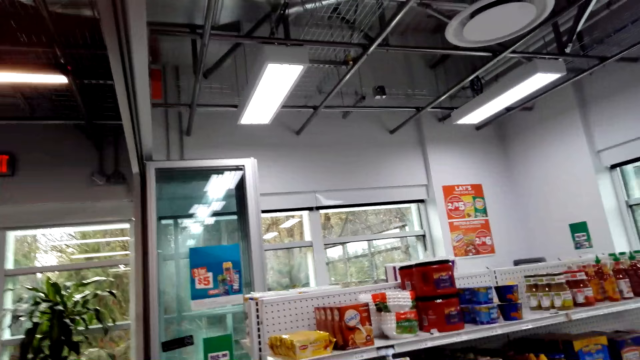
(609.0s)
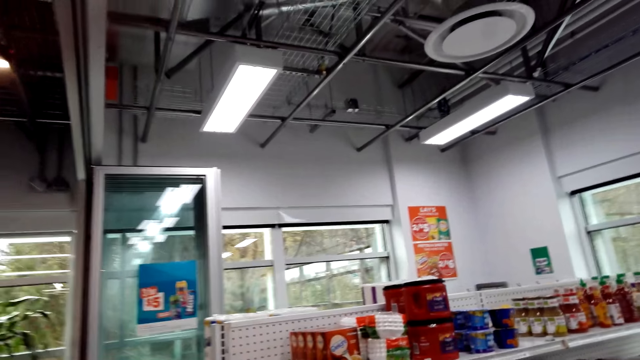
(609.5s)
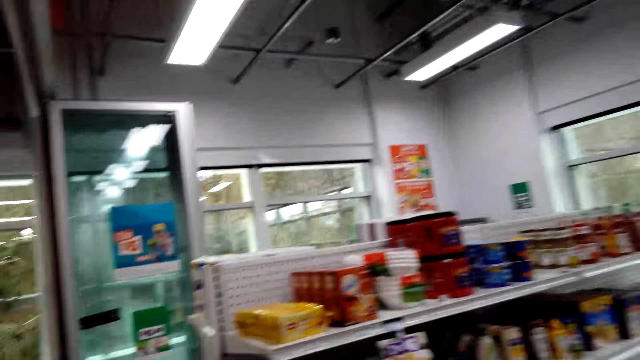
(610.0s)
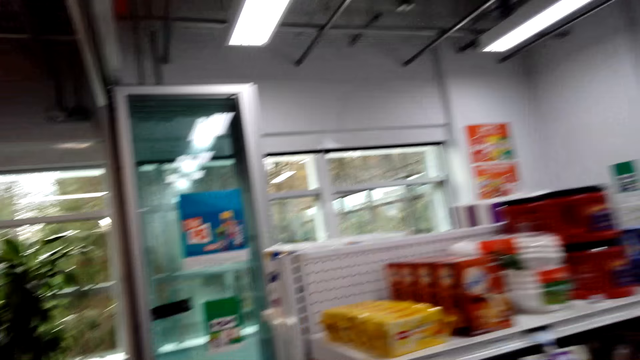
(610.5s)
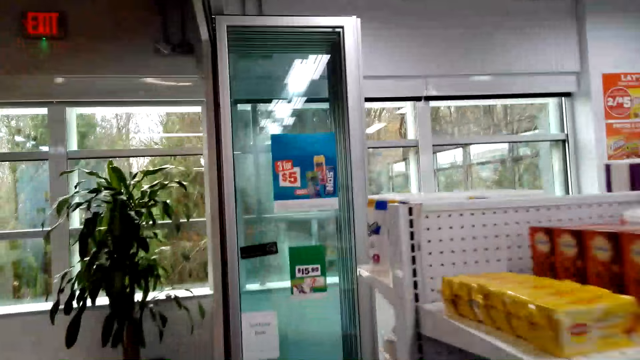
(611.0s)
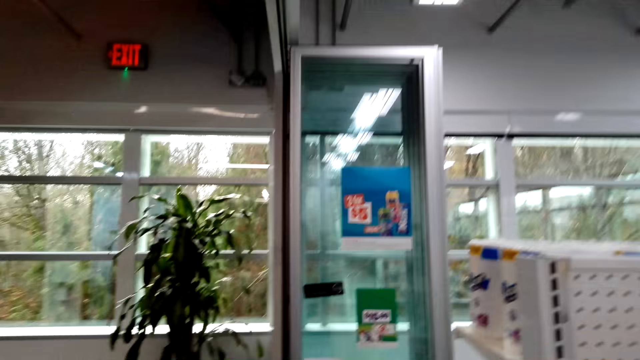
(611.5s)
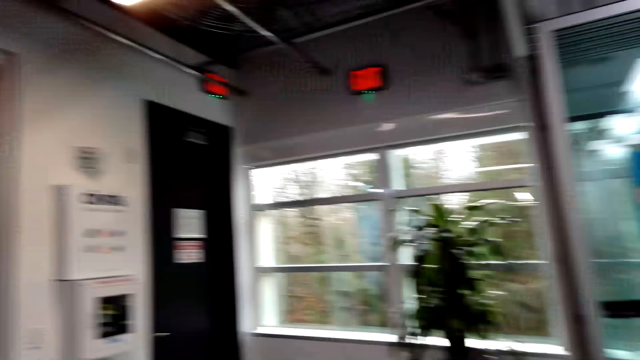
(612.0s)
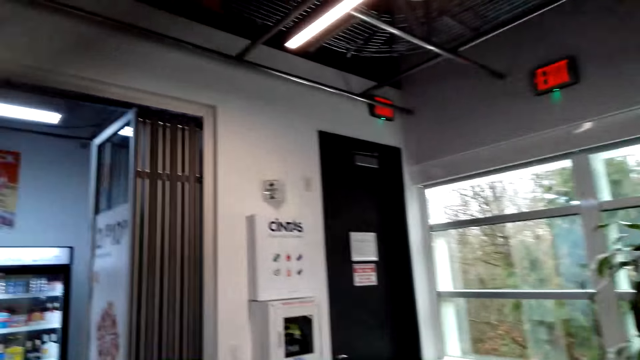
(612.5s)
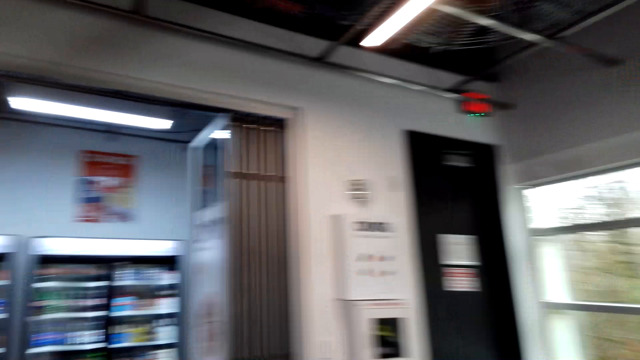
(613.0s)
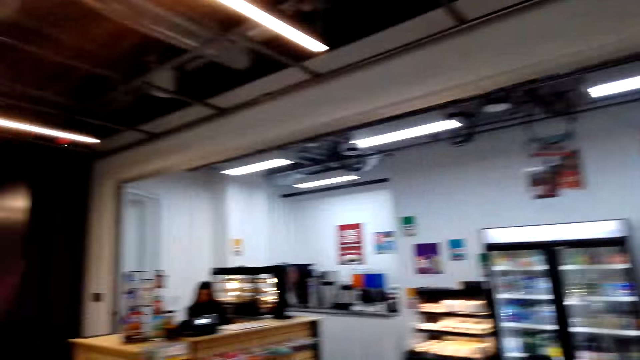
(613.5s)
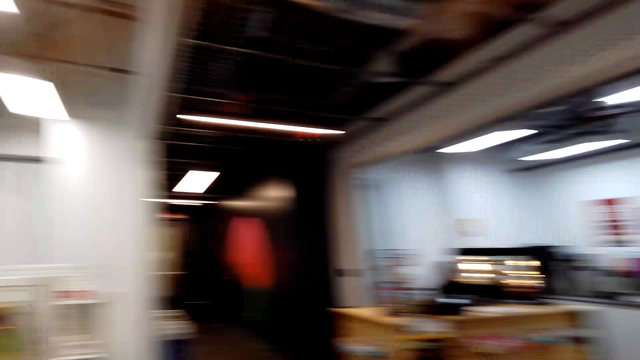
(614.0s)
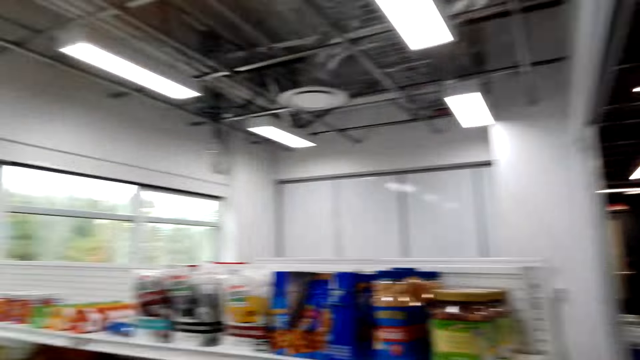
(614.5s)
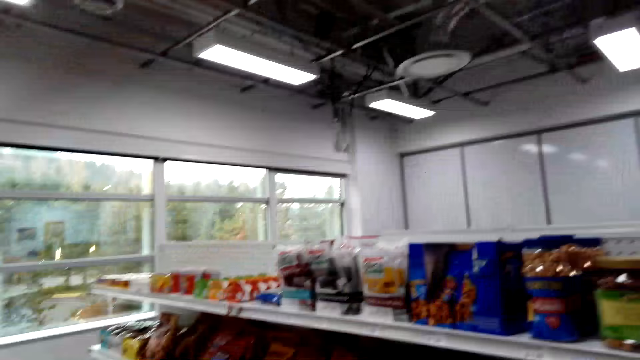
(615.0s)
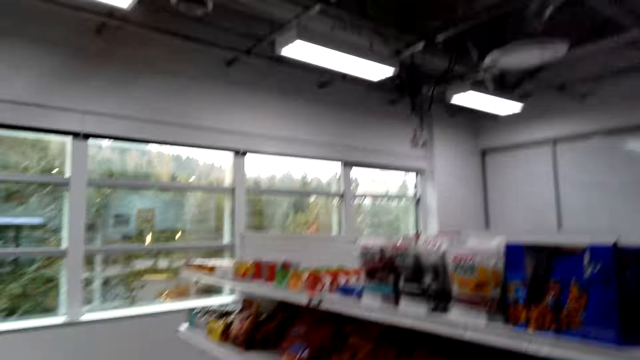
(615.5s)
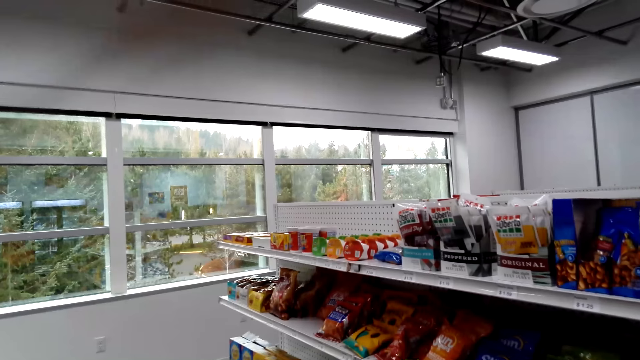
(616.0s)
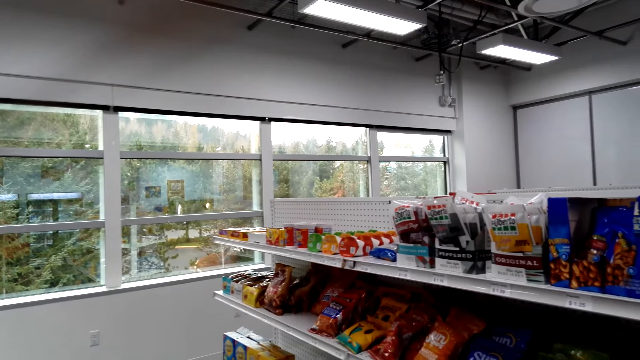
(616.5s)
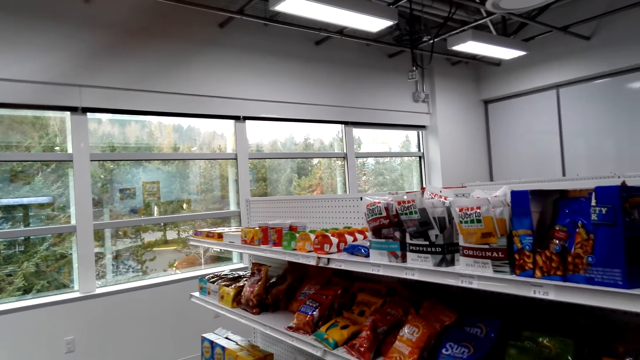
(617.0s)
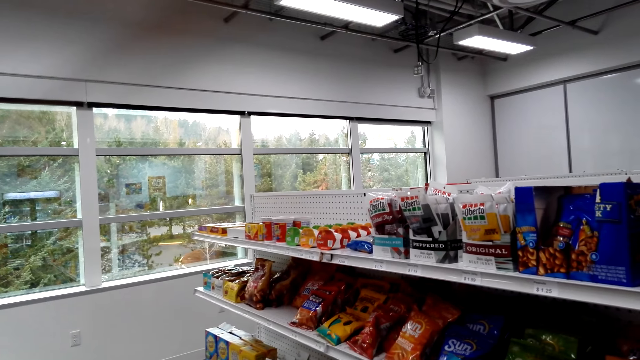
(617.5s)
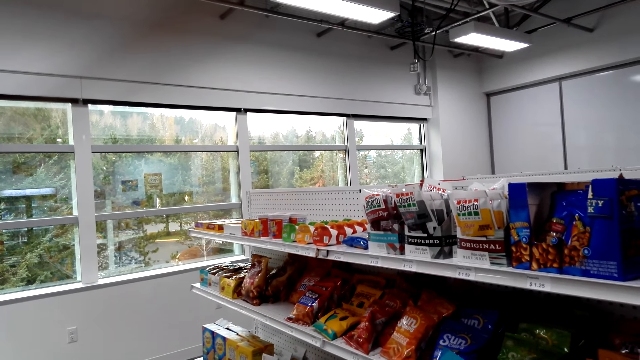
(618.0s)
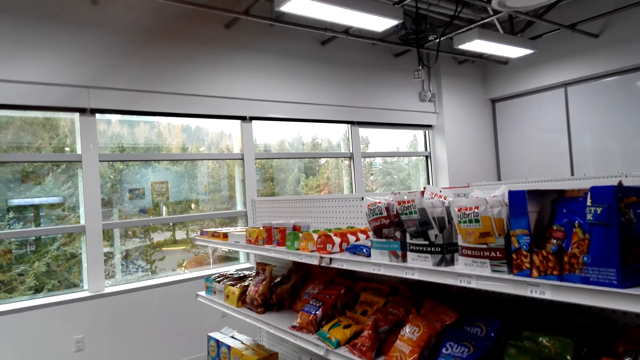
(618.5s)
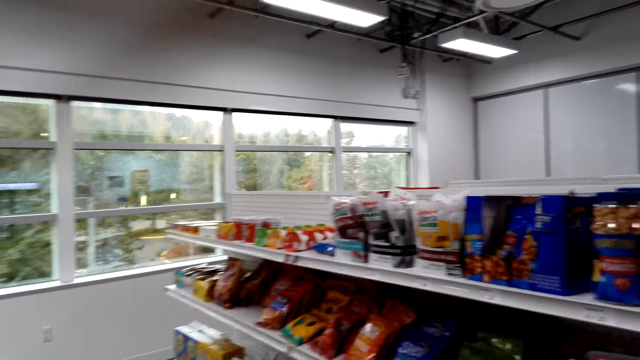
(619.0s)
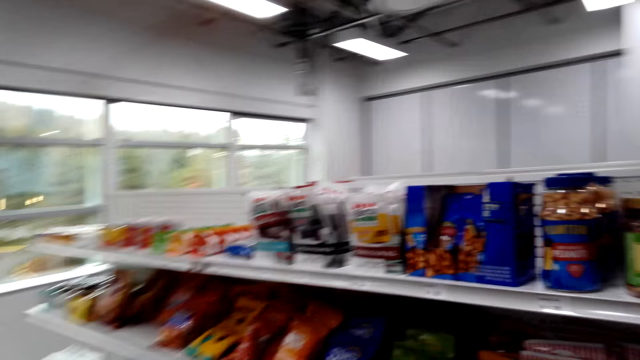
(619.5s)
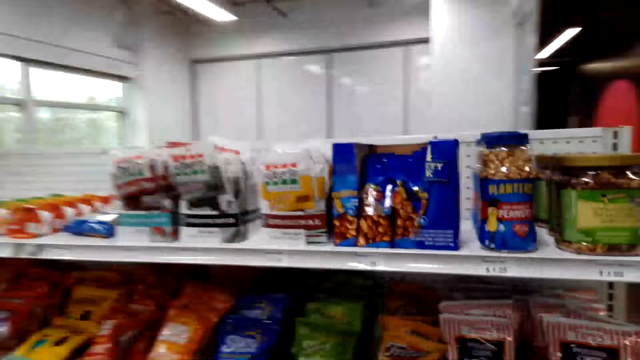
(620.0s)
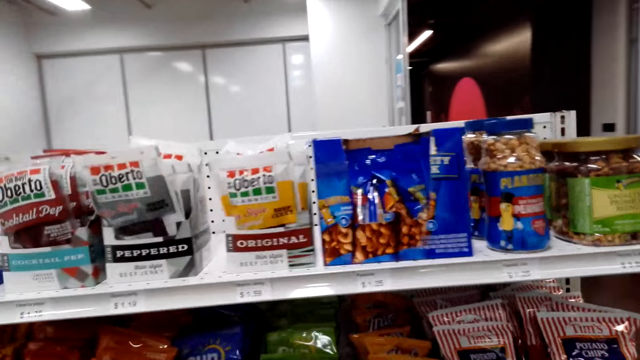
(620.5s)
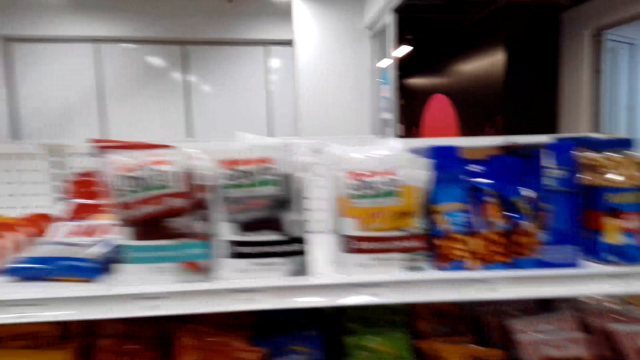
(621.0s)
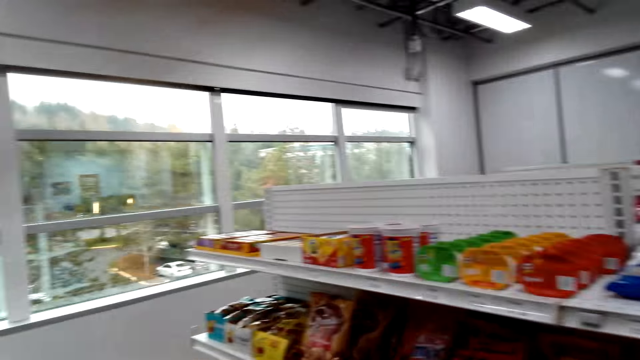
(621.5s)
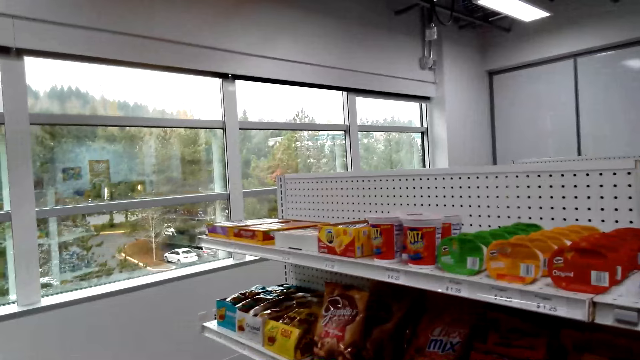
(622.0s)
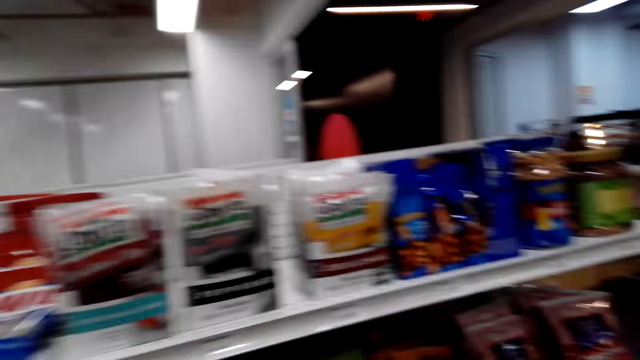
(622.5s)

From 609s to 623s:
The camera wearer looks around the supermarket. They stand in the store. They look at the product on the shelf.

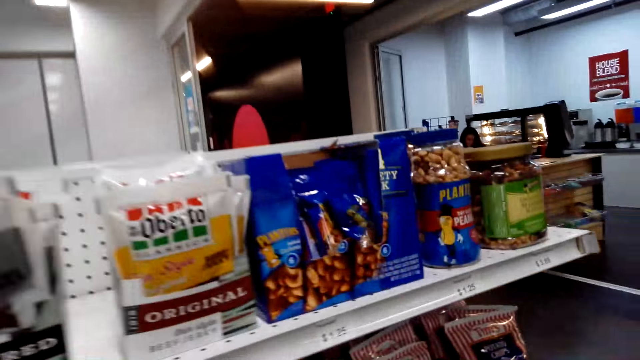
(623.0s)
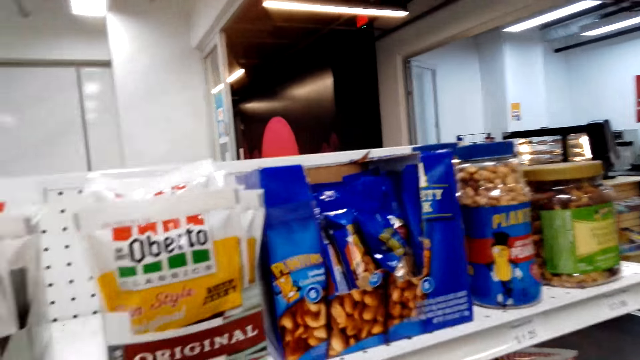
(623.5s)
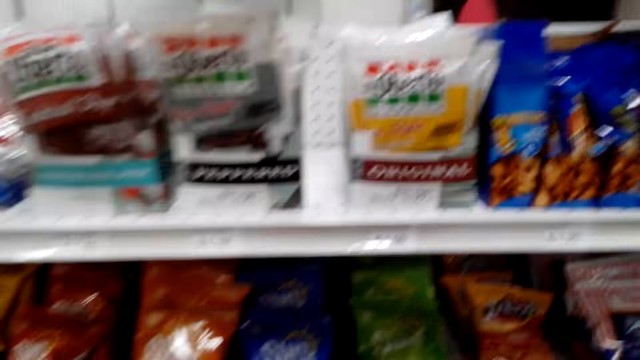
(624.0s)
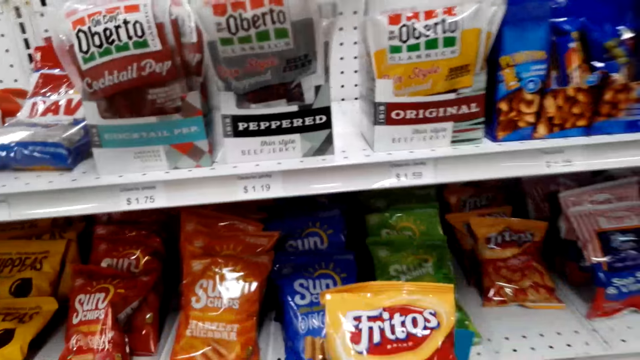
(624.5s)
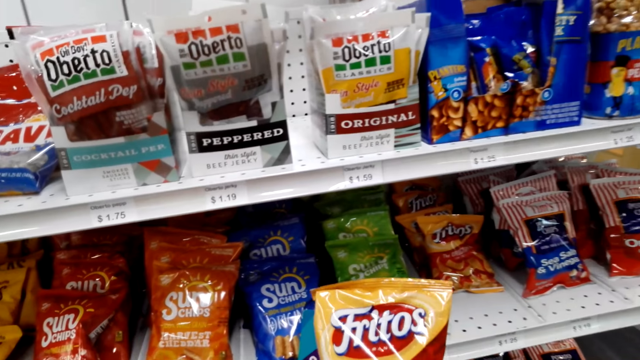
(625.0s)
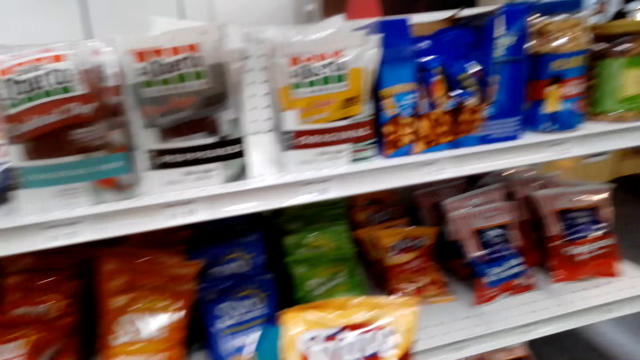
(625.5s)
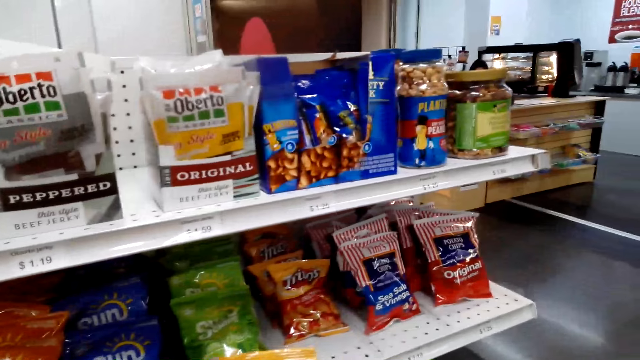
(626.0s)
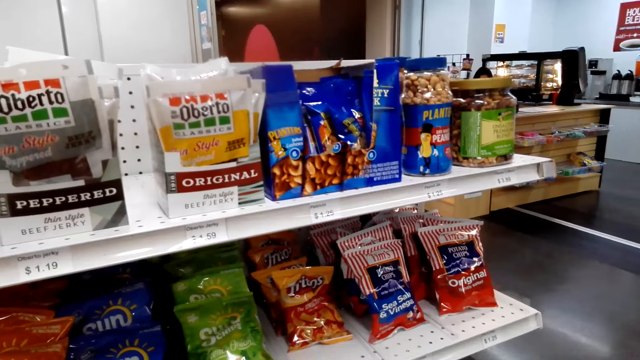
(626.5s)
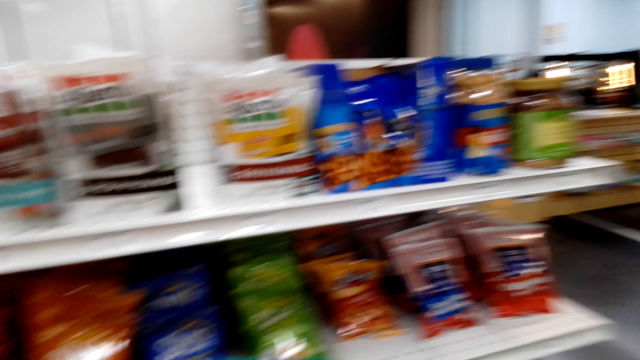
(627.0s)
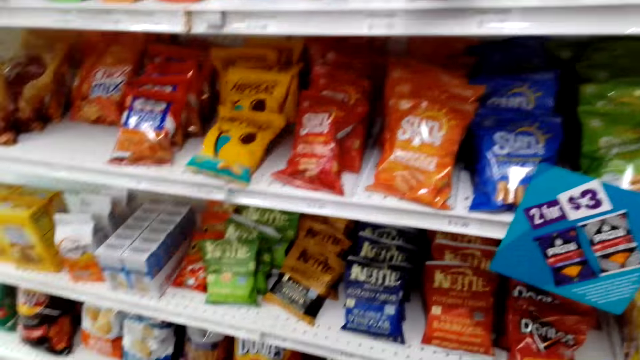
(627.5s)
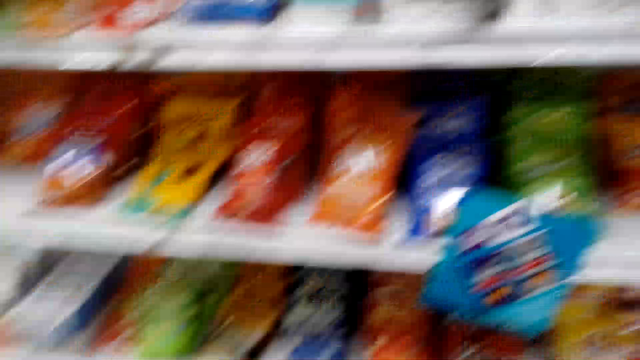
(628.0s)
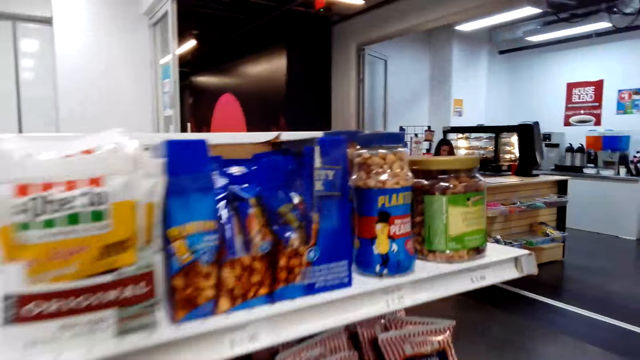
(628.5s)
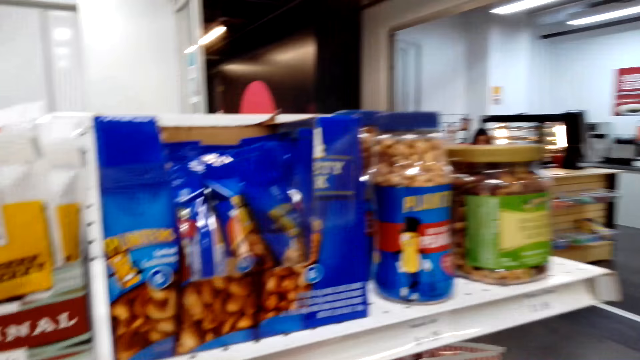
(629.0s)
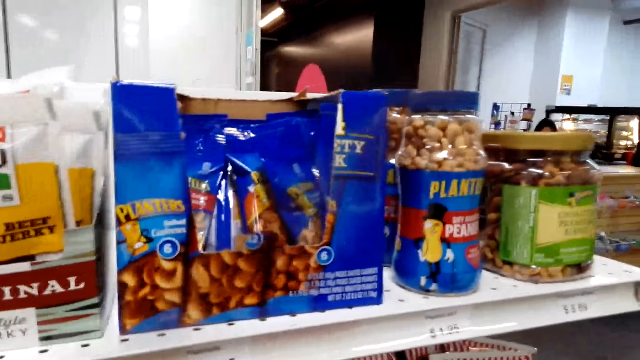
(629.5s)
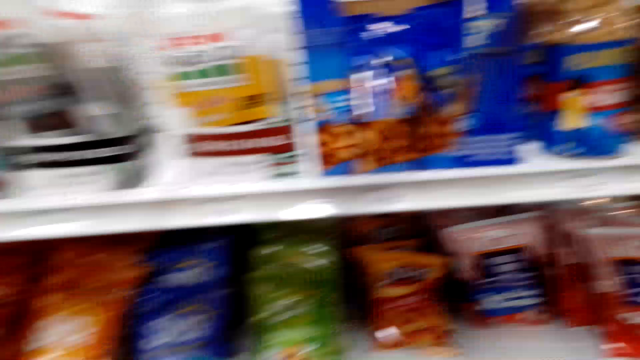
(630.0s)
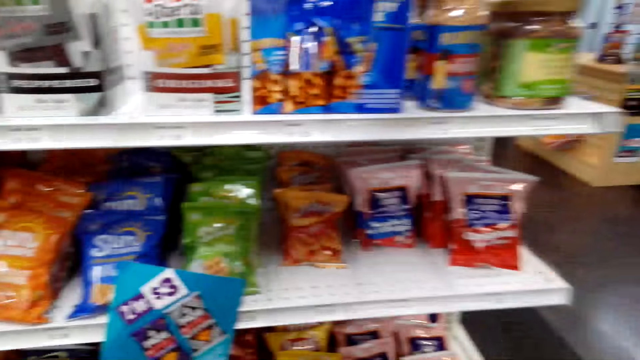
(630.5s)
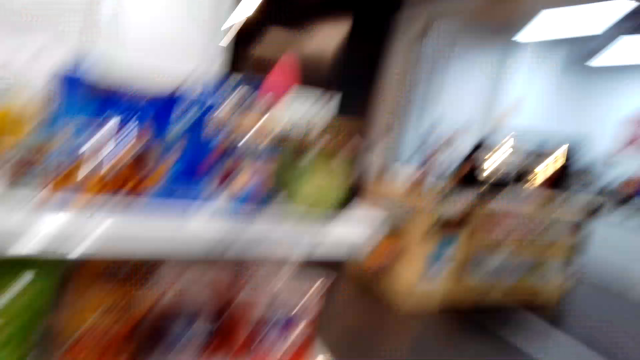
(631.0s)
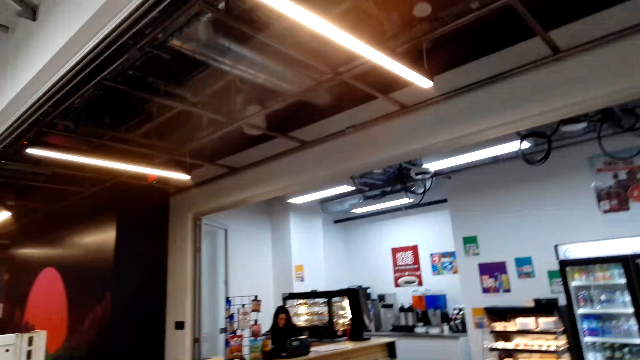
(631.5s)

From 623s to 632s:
The camera wearer picks the Fritos snack from the shelf. They look around.
